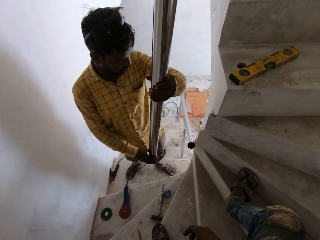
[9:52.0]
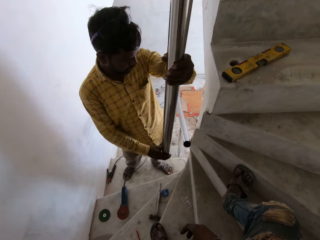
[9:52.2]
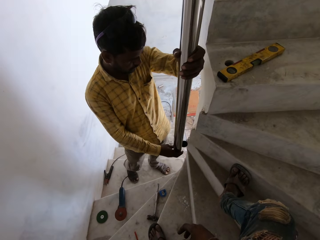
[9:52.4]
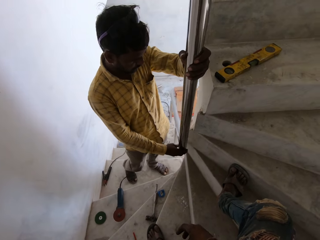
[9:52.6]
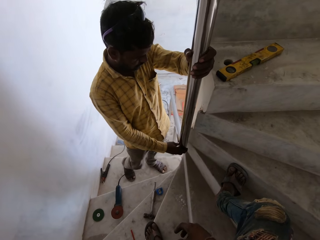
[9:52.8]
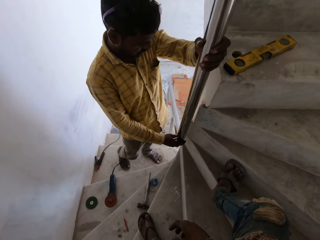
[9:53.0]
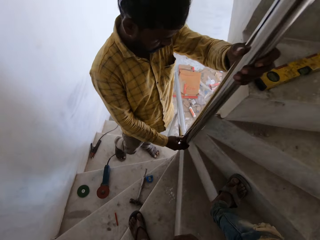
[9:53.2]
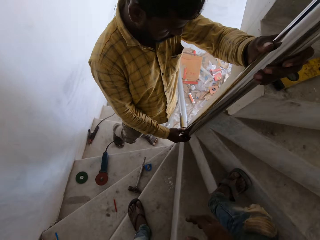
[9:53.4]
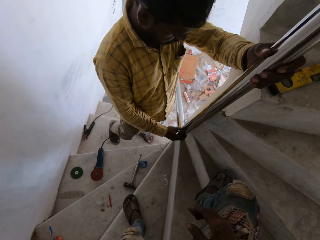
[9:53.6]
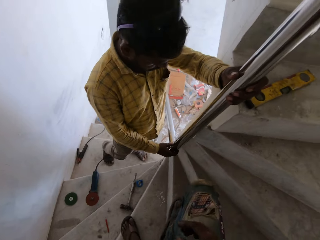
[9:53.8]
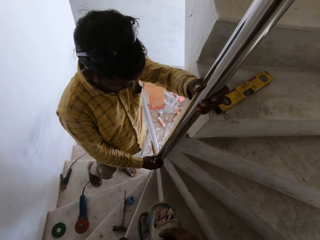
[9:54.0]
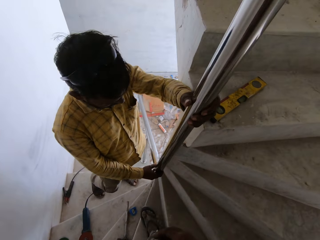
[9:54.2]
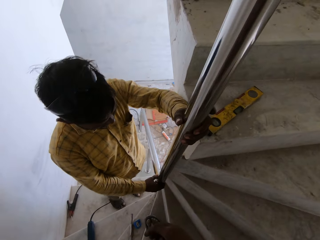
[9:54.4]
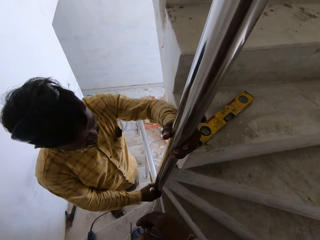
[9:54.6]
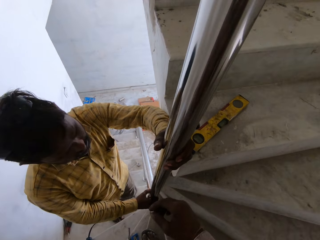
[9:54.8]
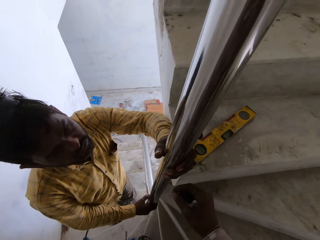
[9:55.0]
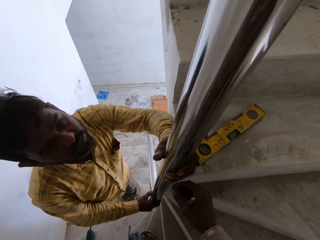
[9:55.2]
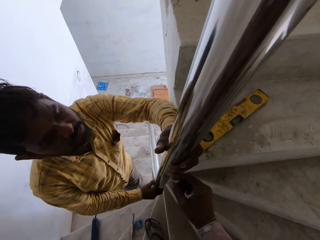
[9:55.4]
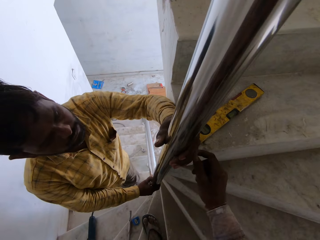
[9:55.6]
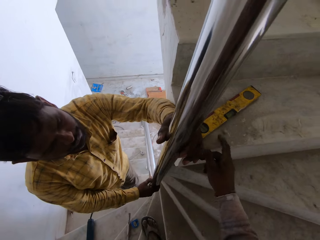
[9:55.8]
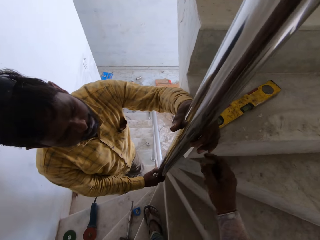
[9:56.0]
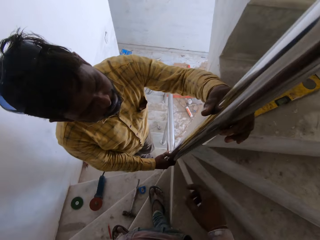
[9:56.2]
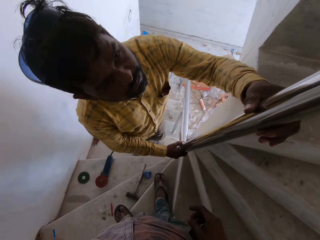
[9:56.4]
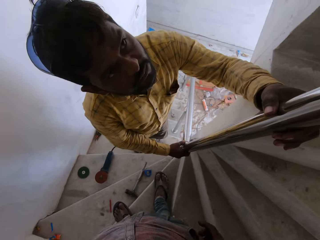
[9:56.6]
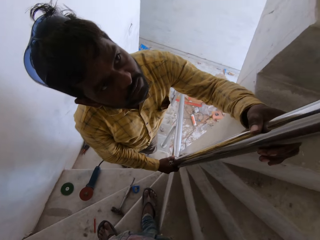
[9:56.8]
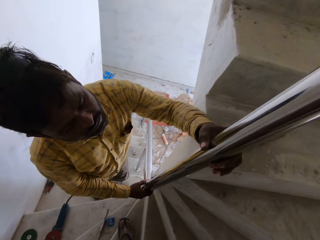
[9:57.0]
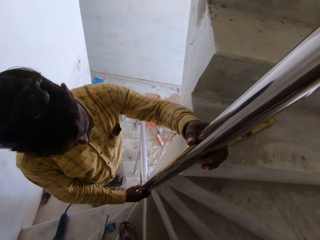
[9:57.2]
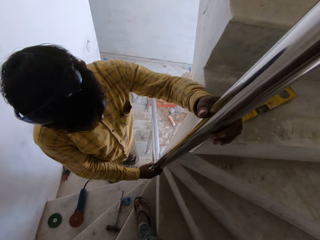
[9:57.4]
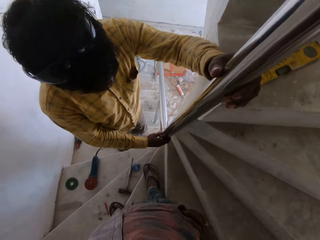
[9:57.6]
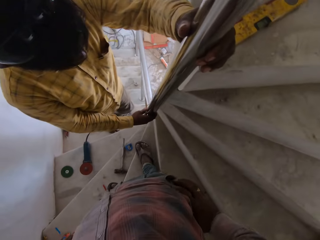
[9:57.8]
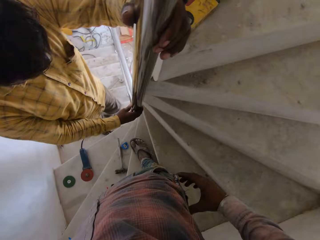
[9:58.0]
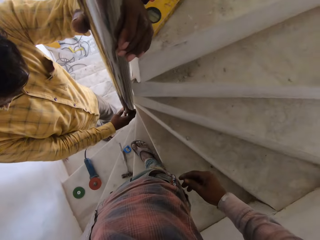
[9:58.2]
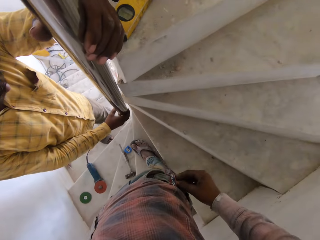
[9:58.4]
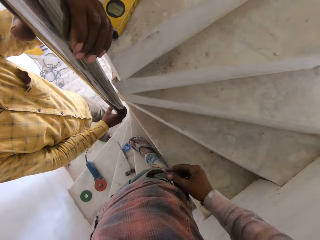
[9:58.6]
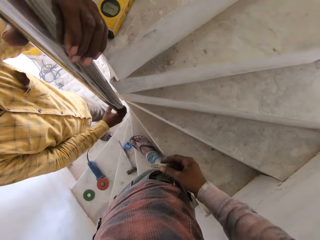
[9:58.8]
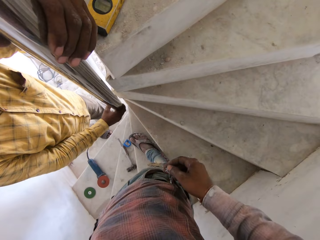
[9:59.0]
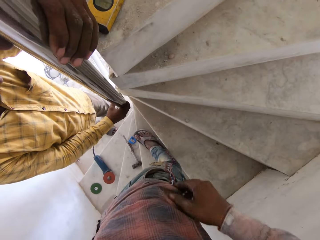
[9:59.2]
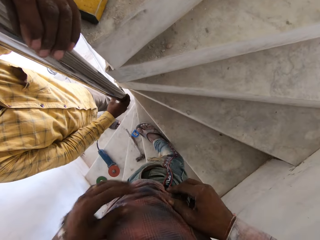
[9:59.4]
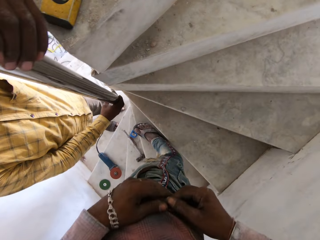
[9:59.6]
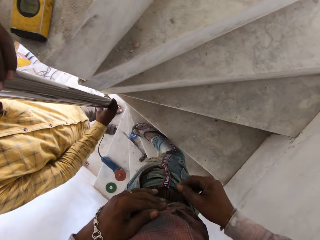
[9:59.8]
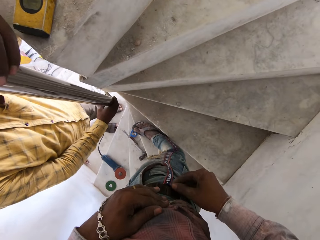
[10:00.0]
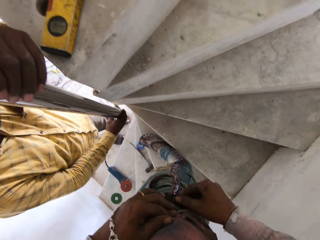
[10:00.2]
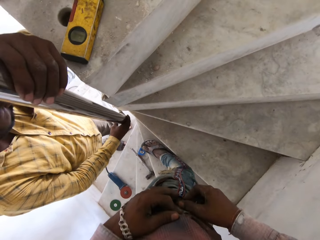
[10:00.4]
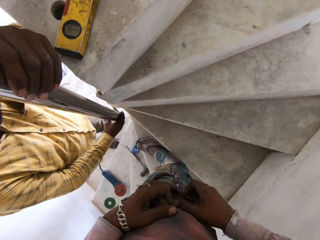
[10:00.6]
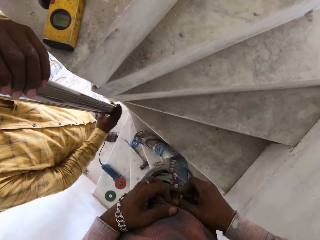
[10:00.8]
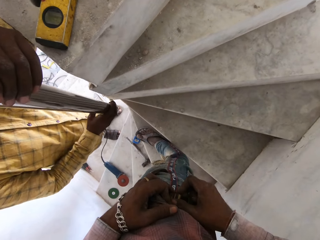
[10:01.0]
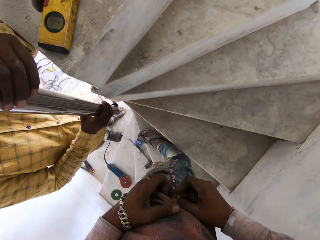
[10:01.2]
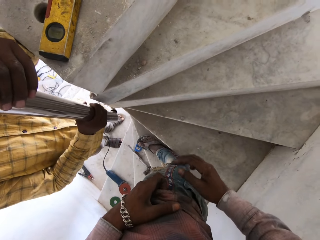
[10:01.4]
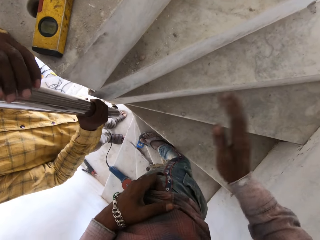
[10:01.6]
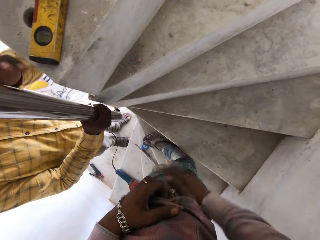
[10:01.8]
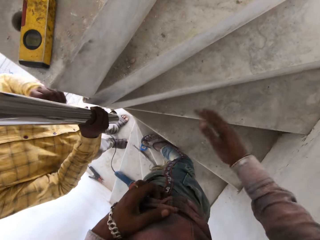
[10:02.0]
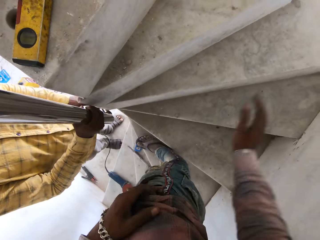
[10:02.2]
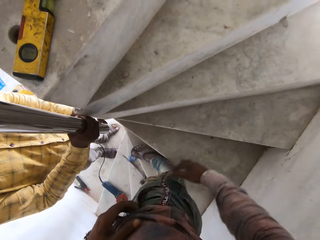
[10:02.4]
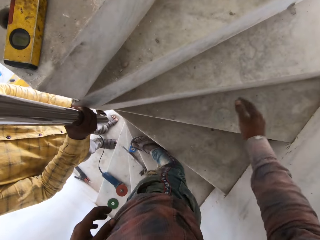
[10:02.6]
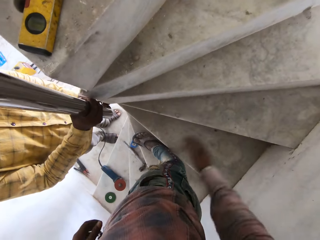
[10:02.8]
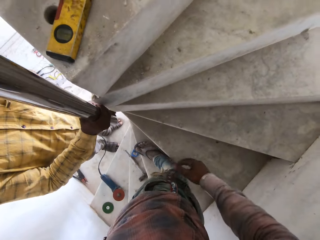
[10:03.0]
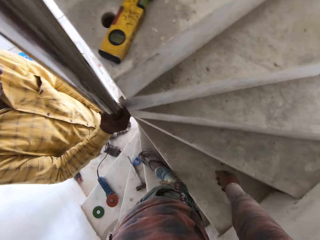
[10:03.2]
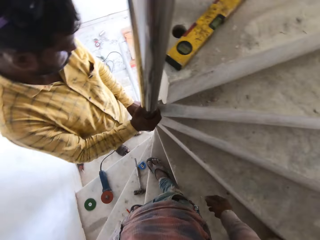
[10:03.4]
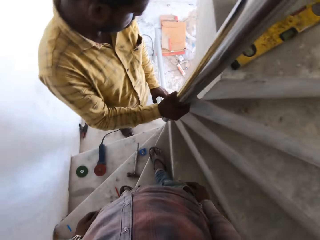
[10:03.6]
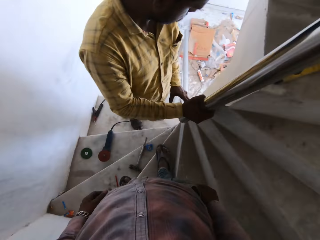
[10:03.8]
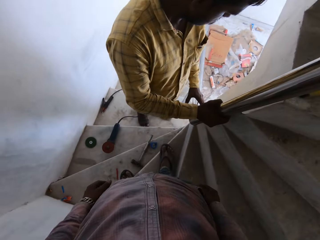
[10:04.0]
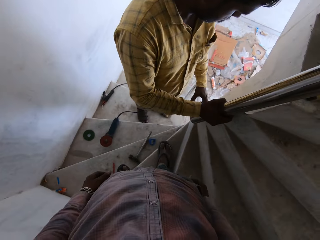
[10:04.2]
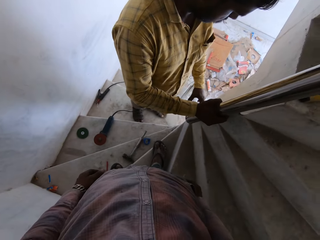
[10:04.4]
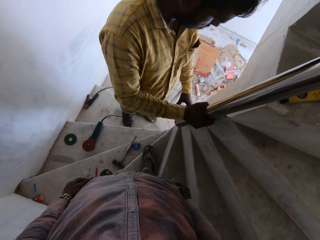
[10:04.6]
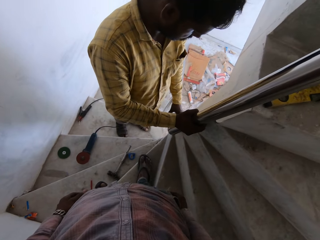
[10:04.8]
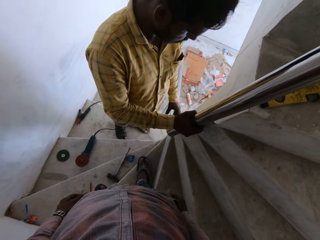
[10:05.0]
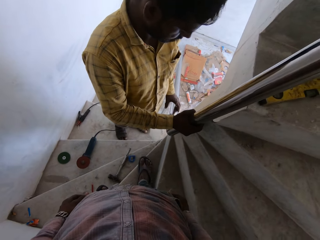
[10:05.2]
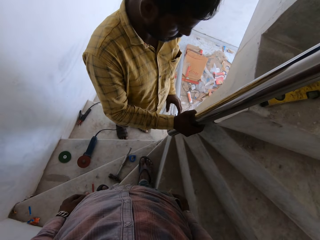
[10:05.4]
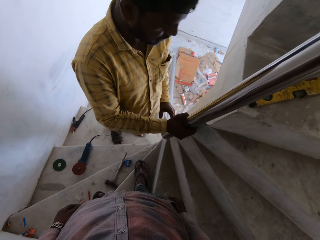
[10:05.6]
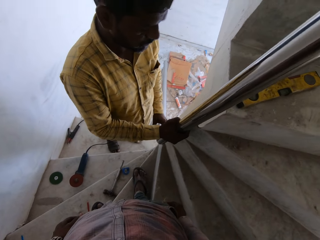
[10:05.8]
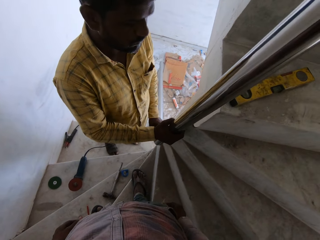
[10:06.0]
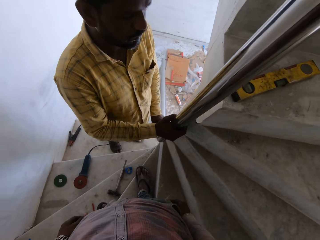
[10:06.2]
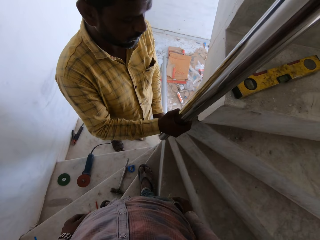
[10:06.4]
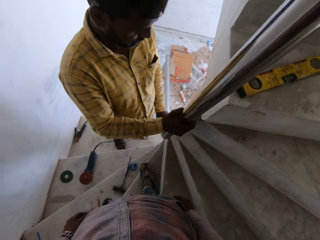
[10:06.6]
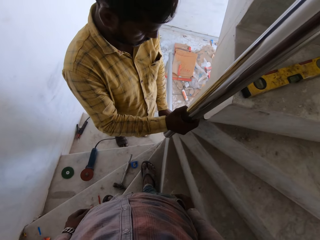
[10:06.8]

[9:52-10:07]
A man places the stair rail on the wall with his hands. The man fixes the metal. The camera wearer points at the metal. He checks his pocket with his hands. He dusts his pocket with his right hand. He slaps his thigh. The man examines the metal.

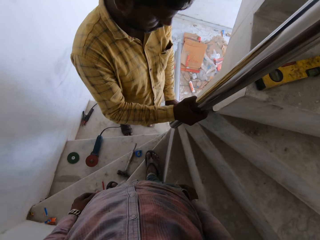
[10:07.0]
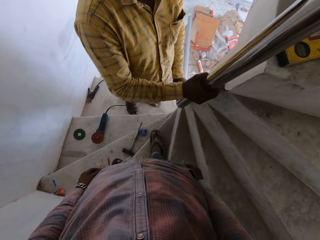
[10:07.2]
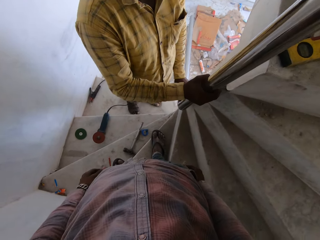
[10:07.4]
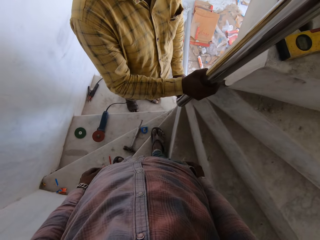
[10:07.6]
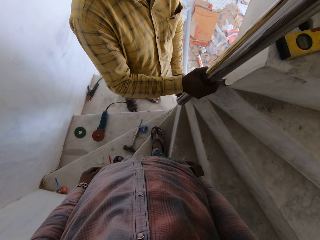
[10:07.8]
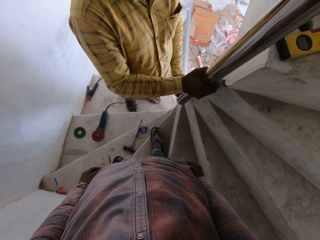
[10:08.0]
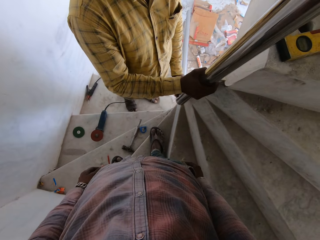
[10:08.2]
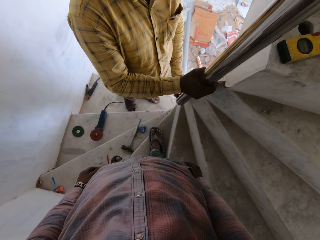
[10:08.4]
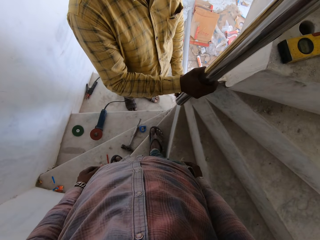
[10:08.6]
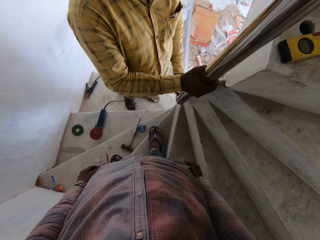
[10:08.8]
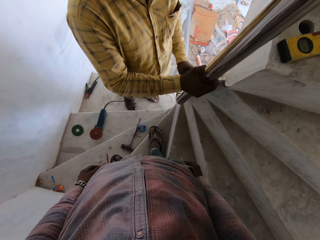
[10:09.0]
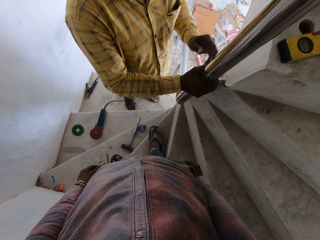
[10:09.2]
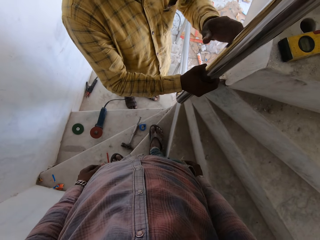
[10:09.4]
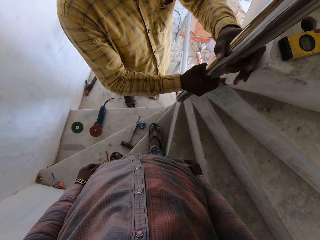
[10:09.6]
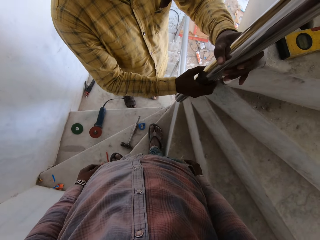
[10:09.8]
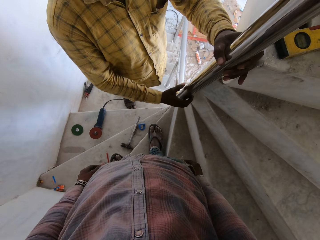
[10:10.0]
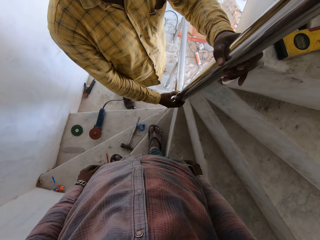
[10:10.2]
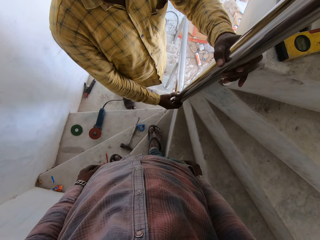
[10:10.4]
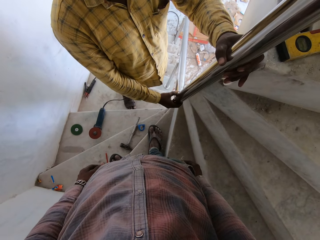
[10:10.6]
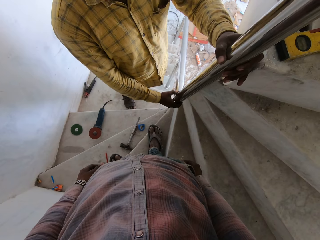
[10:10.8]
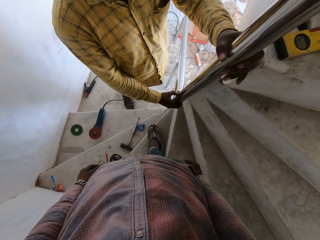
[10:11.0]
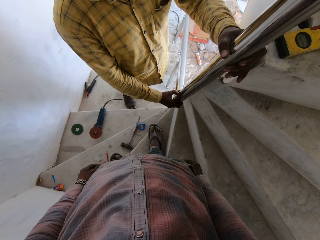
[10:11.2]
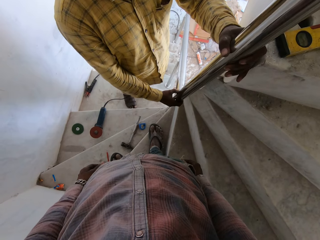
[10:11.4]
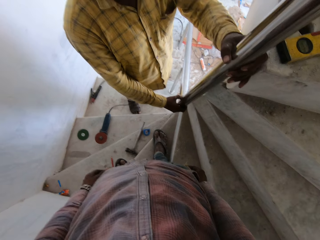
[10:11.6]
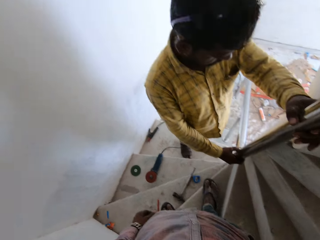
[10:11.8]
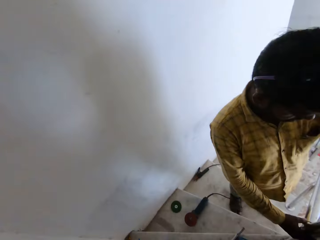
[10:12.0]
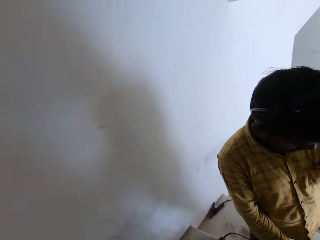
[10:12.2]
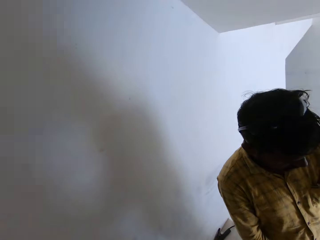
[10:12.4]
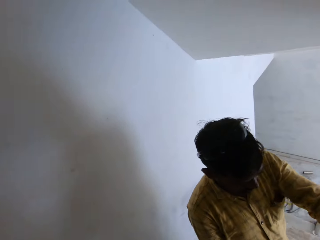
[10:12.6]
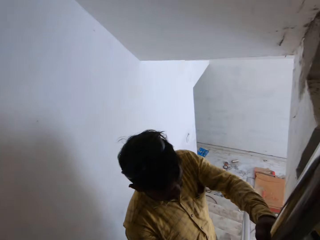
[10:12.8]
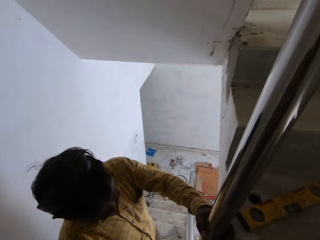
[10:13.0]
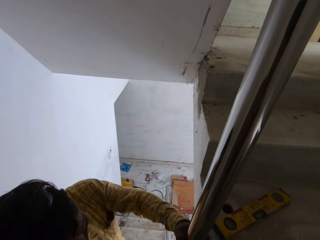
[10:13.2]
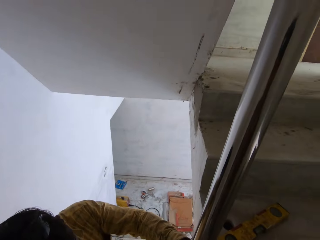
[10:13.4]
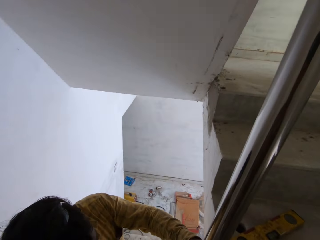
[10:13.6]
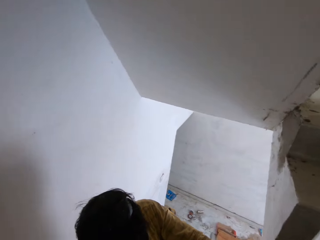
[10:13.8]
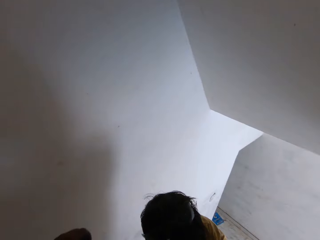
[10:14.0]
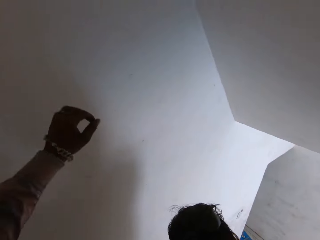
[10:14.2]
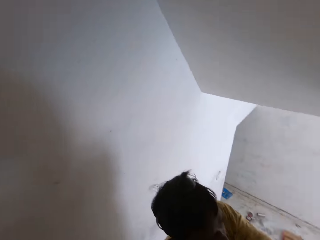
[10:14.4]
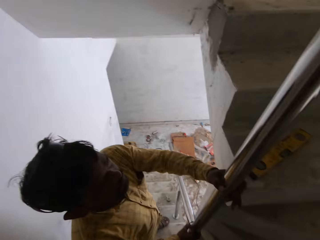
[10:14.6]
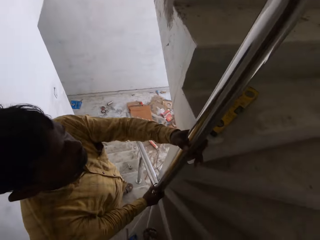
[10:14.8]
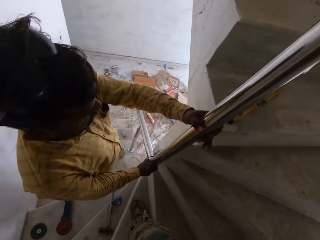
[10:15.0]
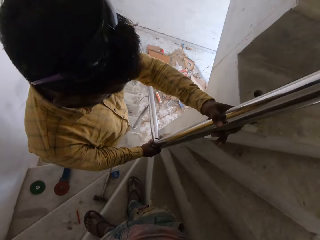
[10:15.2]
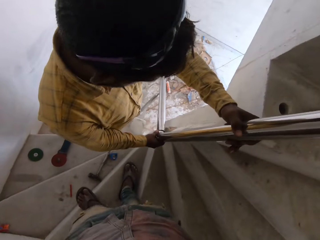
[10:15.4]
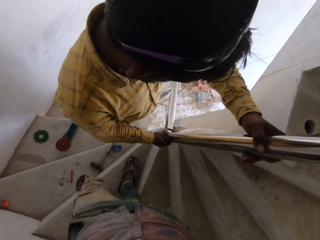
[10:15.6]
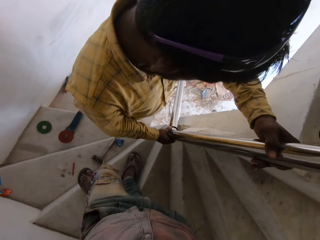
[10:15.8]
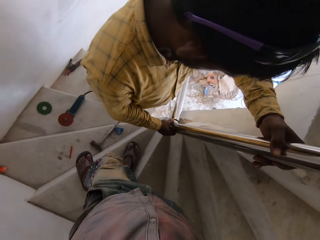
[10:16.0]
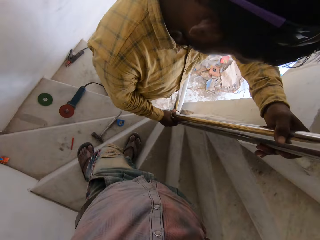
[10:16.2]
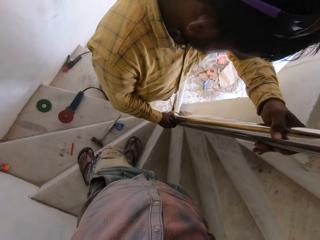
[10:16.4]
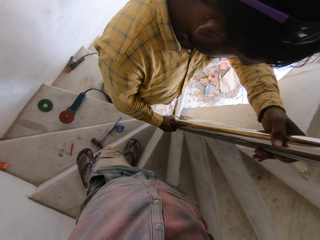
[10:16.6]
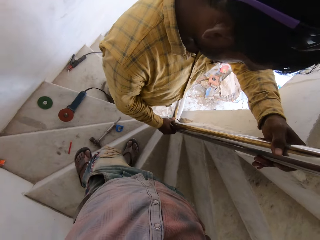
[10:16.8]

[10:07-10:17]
A man fixes the metal.
